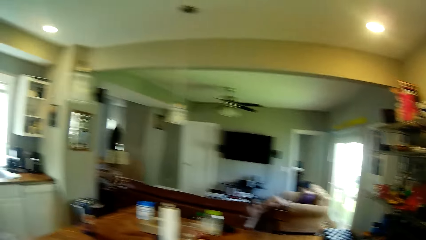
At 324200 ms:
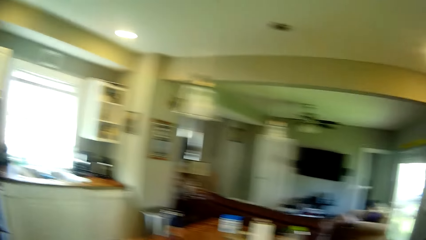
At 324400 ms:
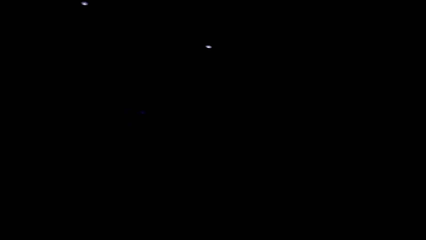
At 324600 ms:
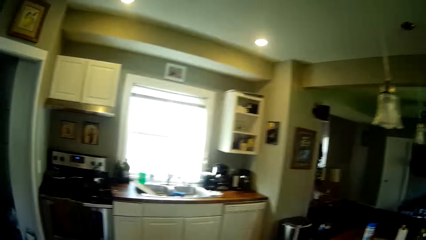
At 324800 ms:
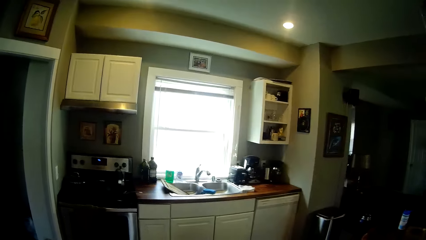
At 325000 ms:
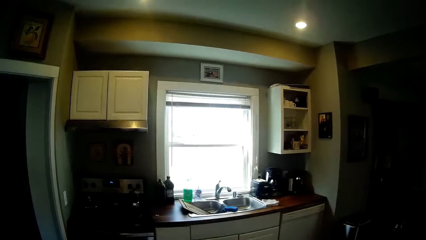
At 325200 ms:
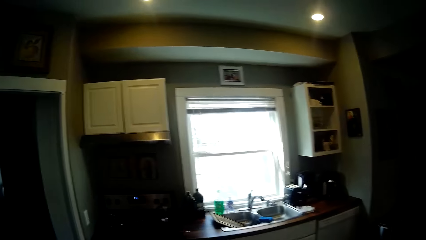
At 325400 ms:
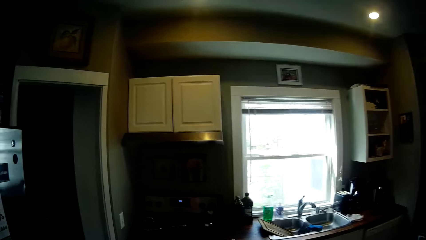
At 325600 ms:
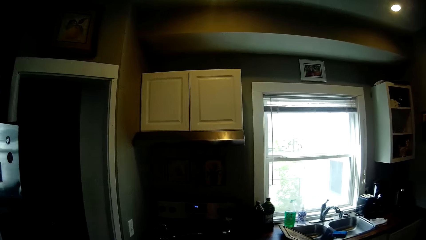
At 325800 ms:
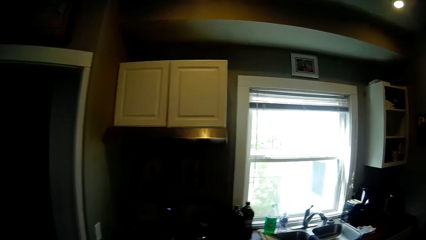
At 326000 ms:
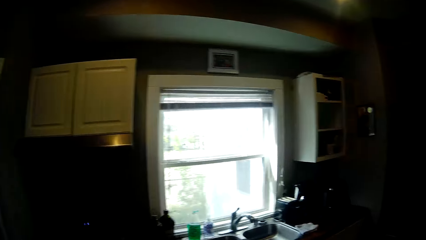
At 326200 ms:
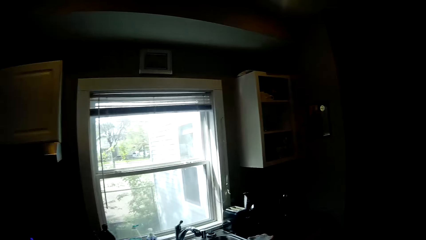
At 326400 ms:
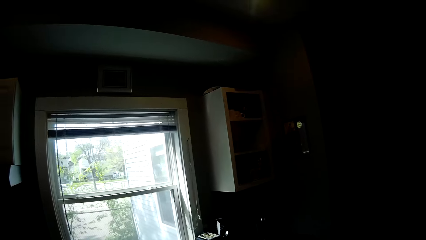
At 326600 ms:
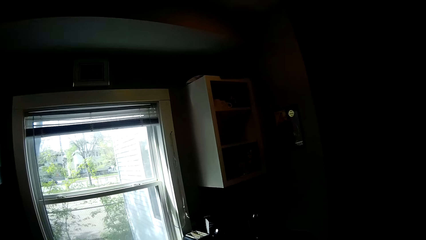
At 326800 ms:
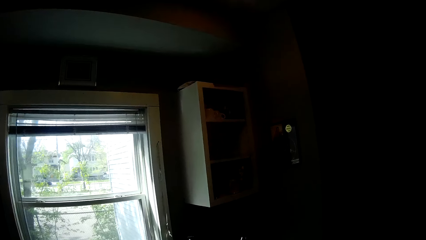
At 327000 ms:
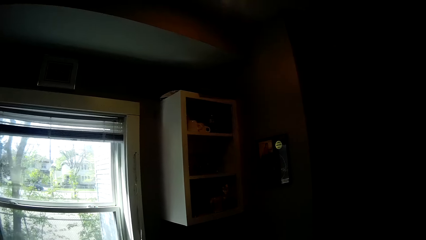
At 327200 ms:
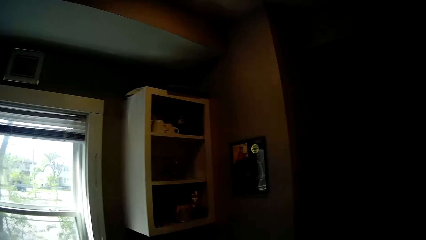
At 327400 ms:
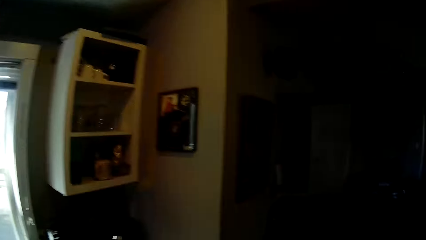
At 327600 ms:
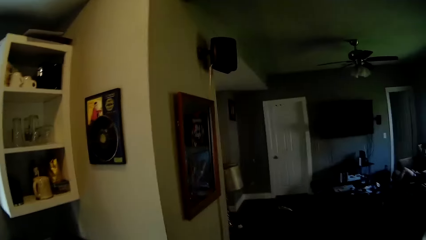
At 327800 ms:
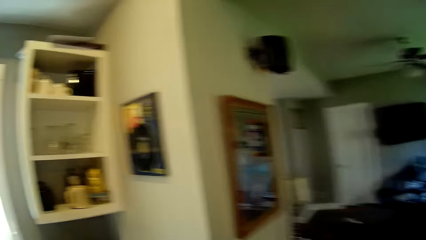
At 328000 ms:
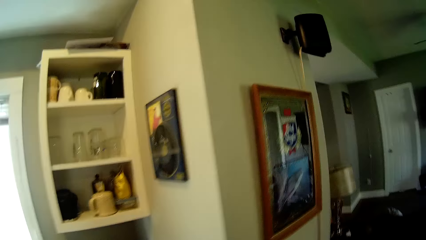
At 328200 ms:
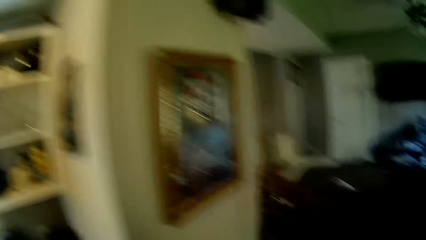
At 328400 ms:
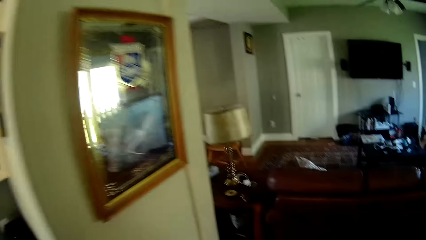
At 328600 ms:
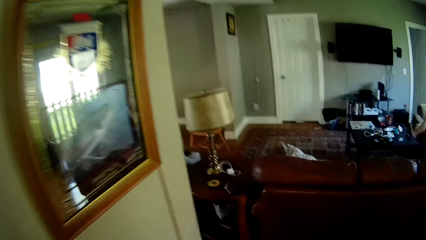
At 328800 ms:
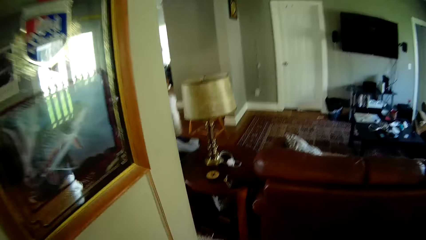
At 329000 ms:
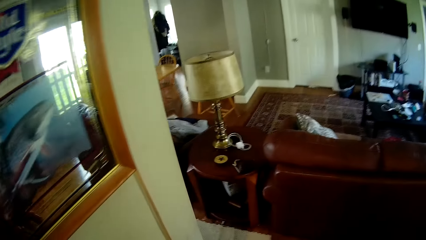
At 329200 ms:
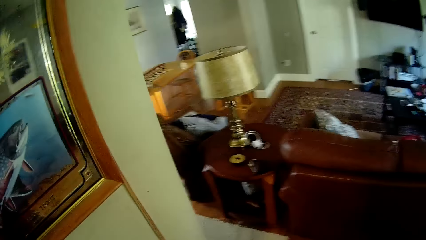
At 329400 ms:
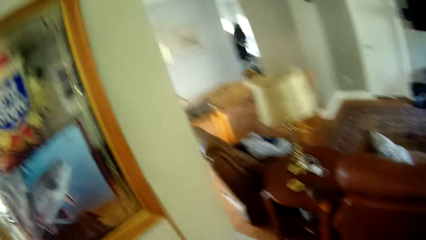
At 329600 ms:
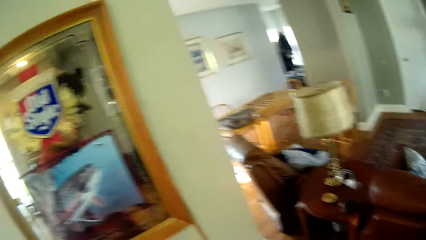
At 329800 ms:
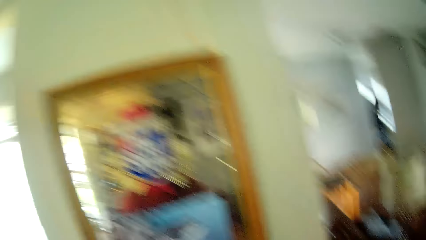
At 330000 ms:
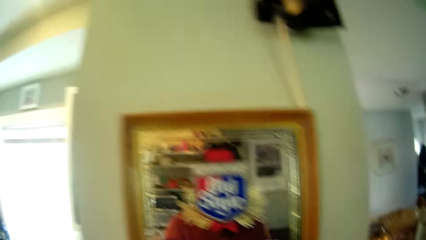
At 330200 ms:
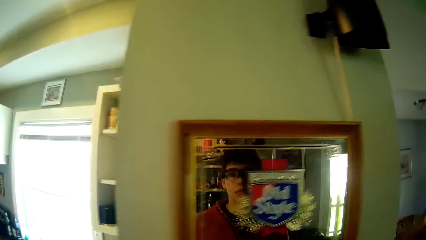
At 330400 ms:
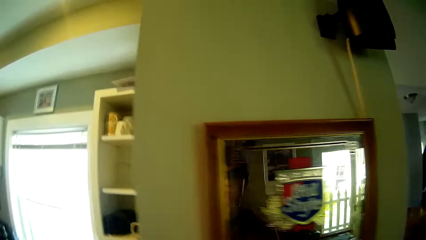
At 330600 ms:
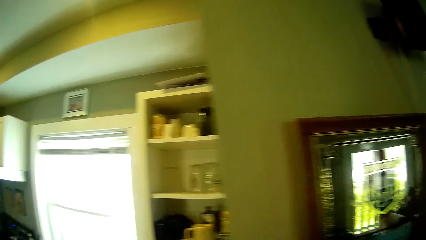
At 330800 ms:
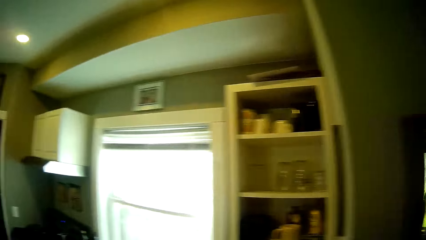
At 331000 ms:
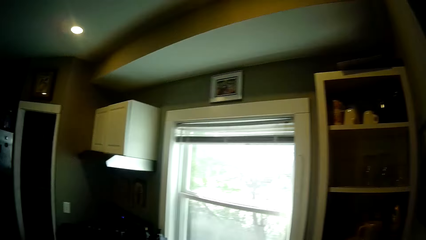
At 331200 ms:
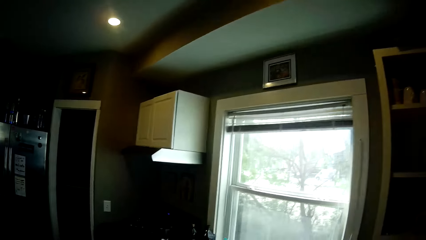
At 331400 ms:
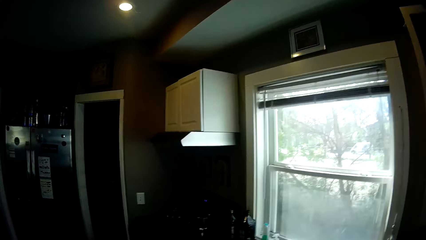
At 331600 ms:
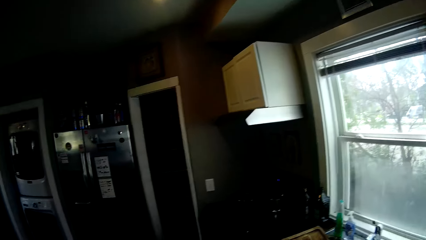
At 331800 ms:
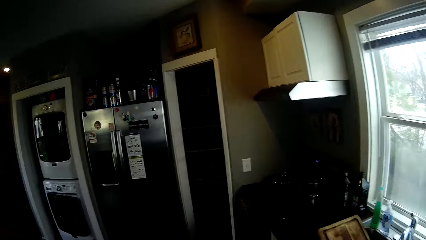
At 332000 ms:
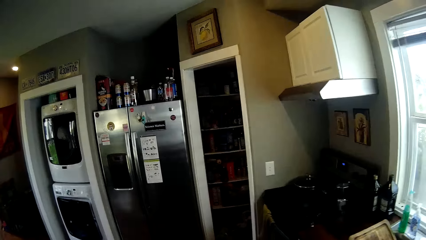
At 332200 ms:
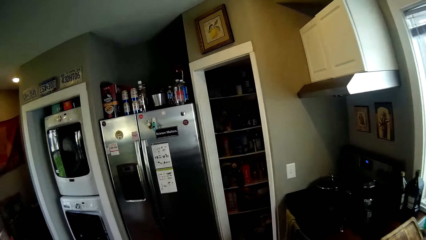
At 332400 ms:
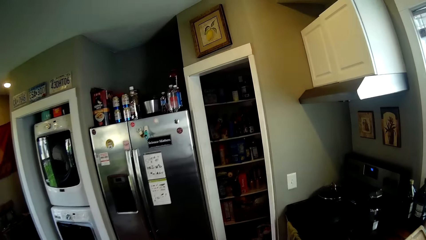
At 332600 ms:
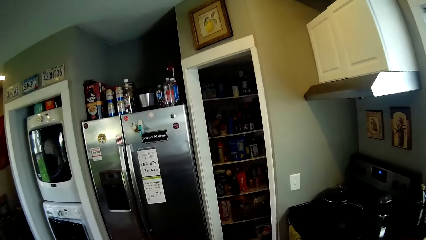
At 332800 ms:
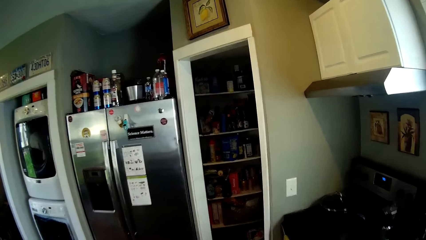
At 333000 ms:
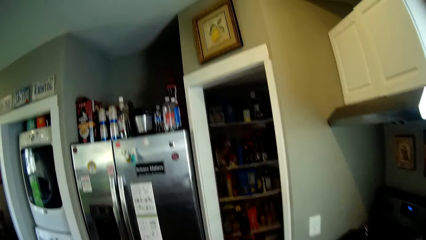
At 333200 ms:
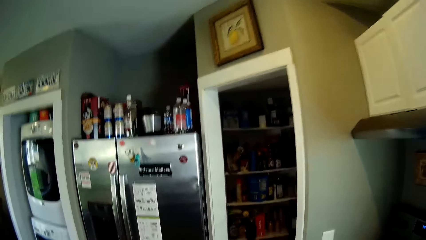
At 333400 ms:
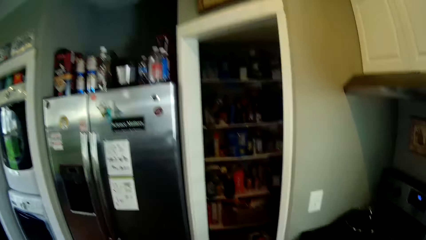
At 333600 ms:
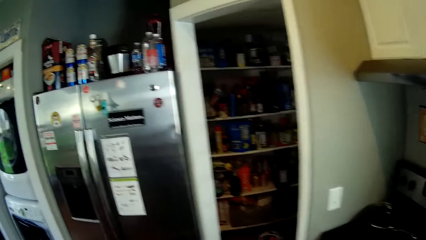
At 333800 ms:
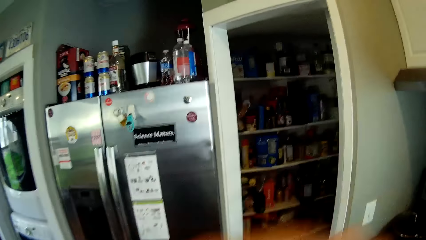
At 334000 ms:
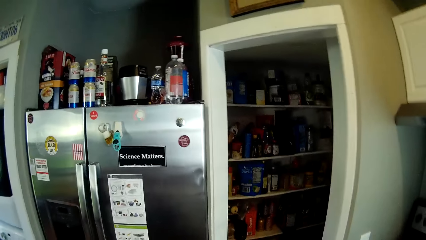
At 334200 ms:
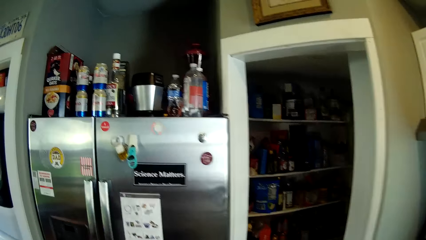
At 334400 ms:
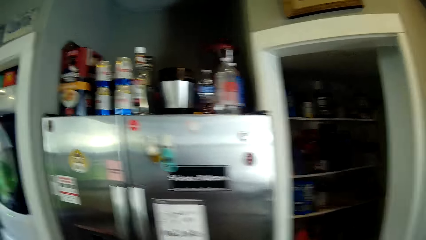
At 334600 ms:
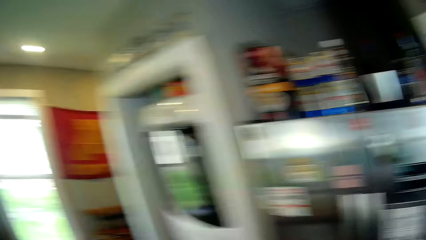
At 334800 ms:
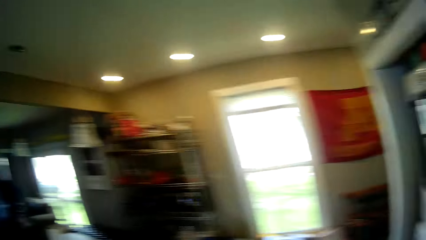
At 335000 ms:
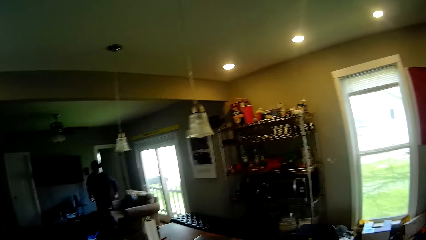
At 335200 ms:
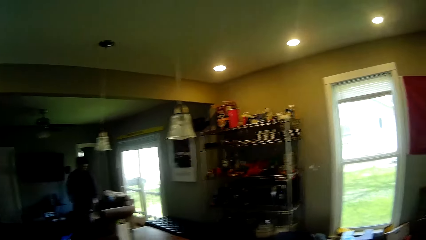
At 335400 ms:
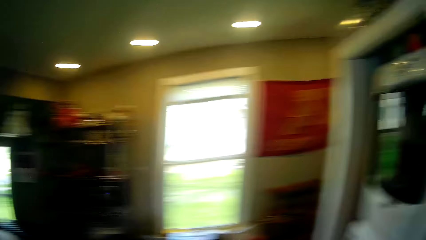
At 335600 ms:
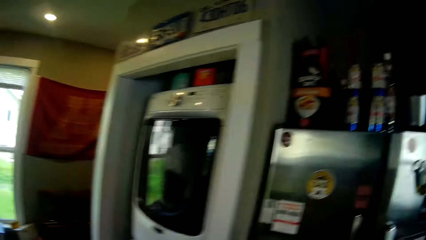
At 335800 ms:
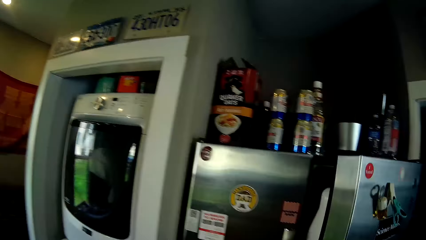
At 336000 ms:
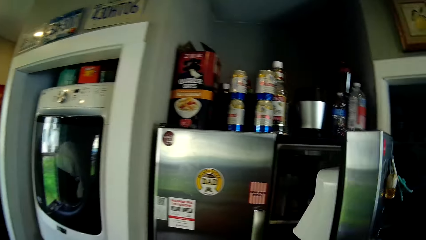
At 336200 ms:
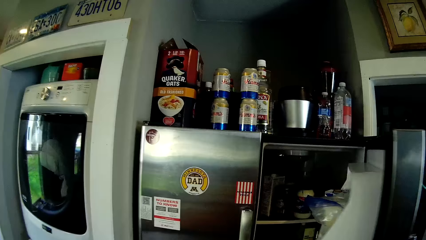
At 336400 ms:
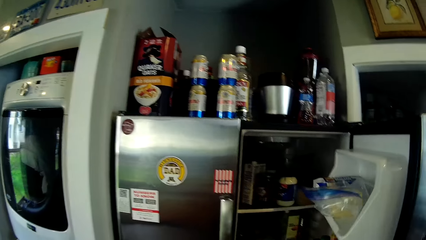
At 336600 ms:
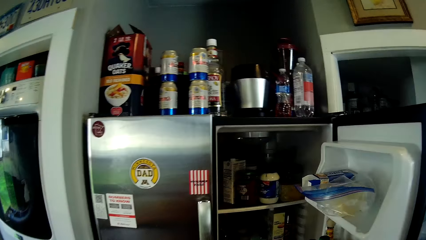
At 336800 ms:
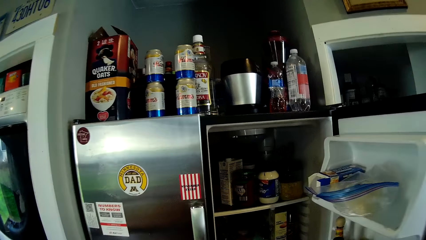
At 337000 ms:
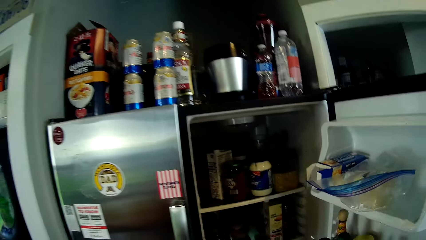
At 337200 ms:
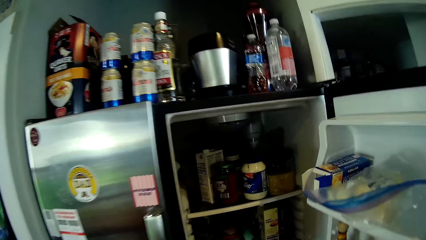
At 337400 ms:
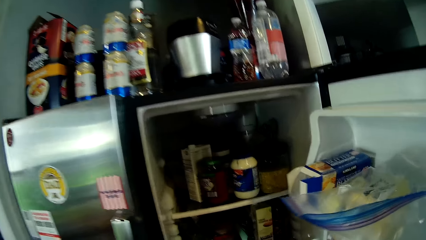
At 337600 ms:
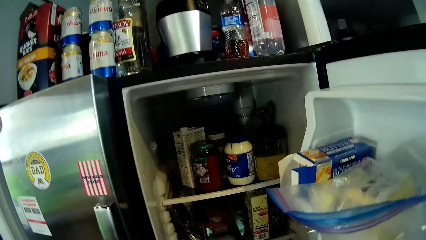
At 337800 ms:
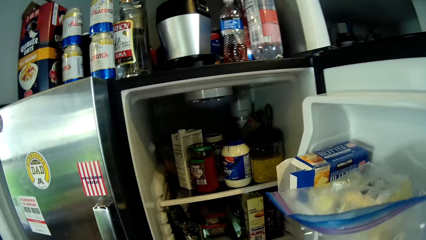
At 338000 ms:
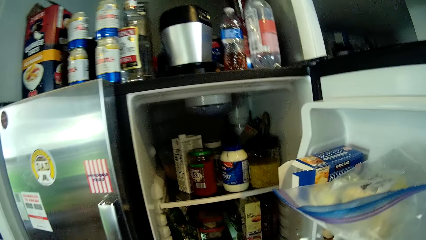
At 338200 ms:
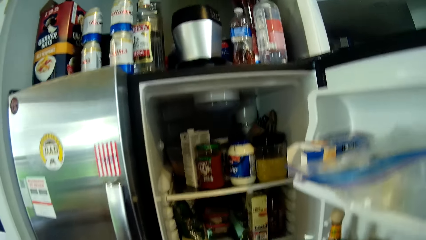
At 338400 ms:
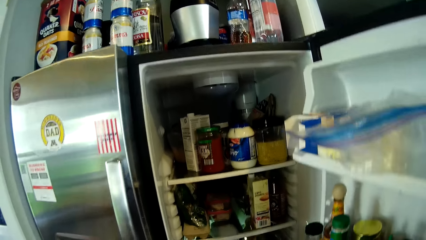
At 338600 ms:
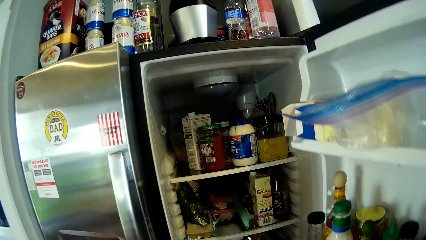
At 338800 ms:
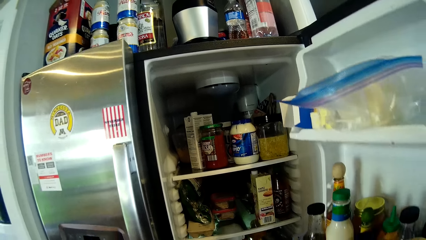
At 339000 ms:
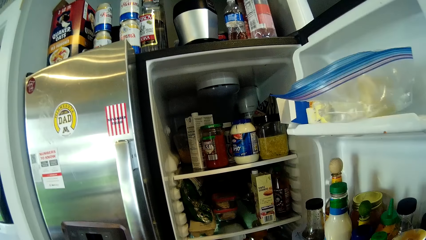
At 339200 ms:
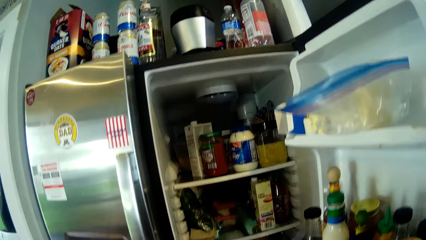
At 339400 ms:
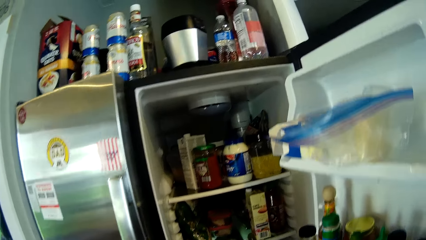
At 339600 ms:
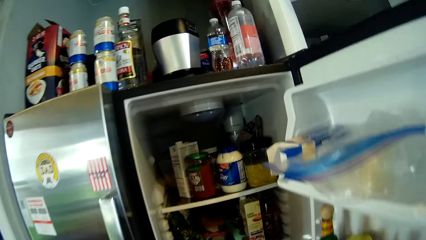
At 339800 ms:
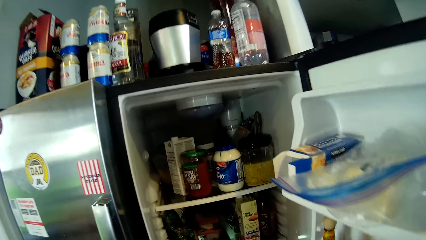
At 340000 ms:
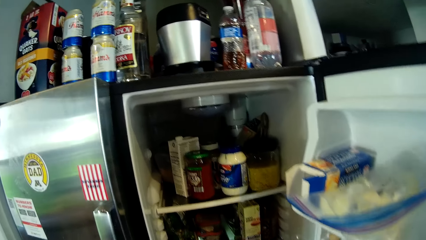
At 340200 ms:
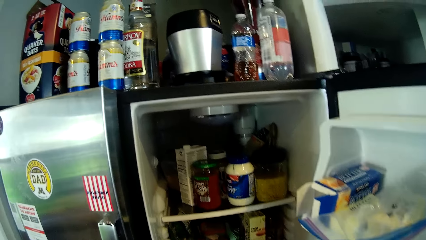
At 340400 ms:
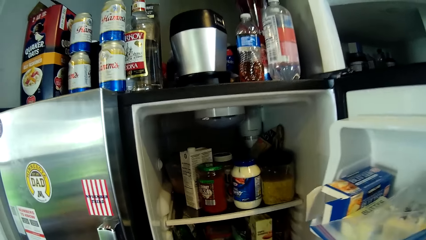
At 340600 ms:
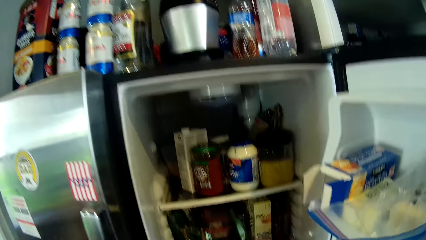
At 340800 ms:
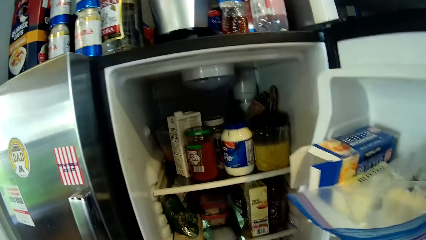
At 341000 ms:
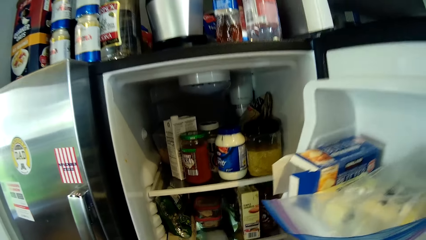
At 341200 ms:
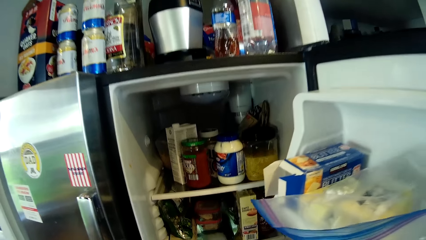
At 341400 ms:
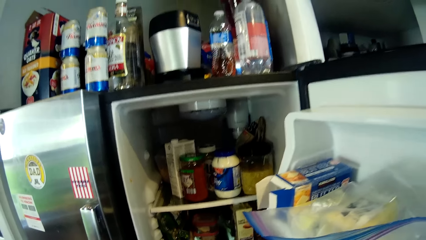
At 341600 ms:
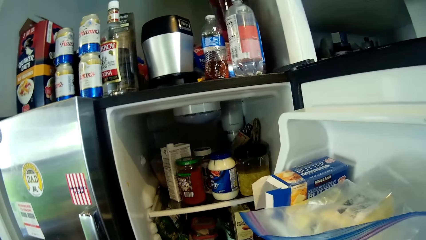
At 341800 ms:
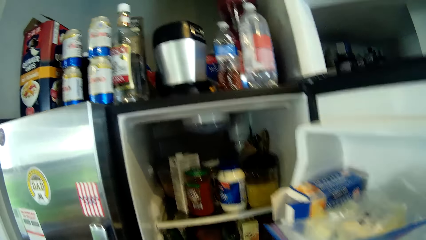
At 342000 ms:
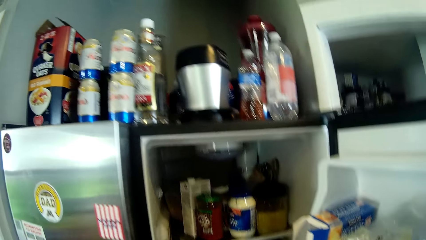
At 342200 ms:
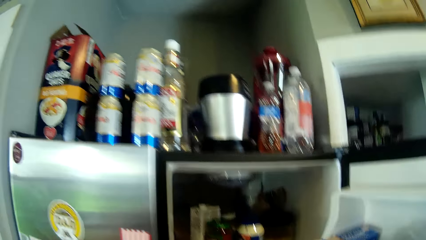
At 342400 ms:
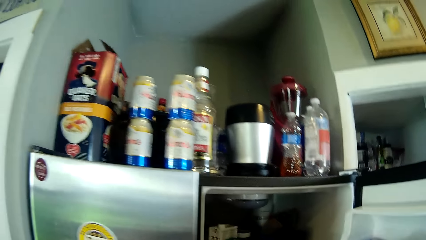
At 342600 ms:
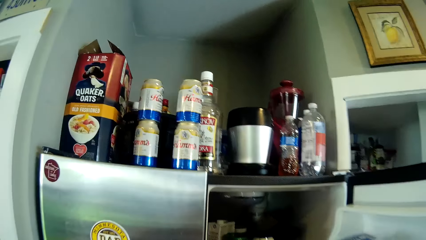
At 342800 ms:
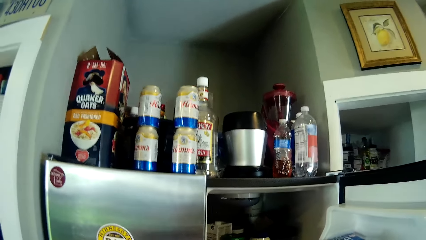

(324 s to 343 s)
The camera wearer walks towards an award on a wall in the kitchen. They walk towards a refrigerator in the kitchen. They raise their right hand. They open the refrigerator or fridge with their right hand. They look inside the fridge.
